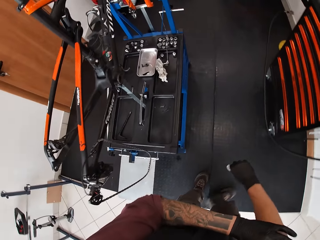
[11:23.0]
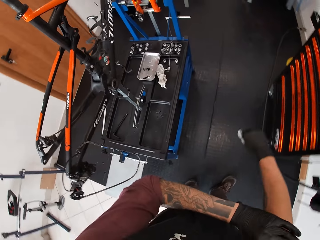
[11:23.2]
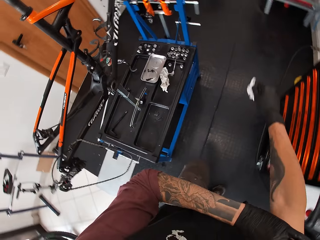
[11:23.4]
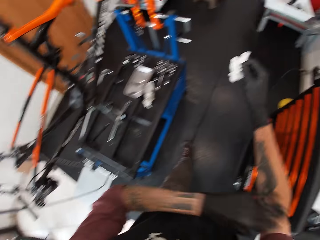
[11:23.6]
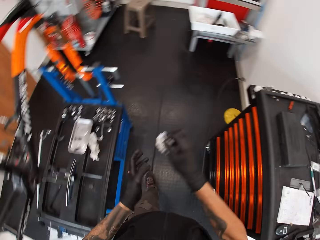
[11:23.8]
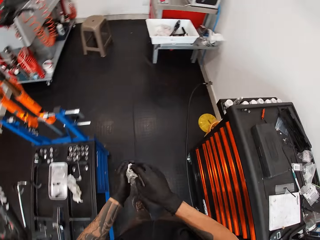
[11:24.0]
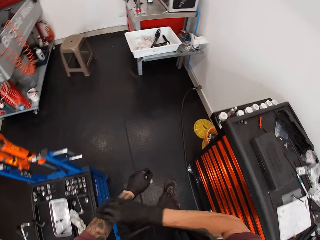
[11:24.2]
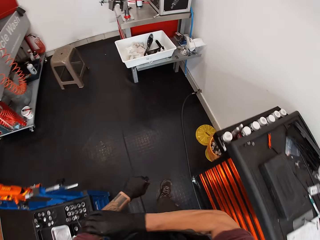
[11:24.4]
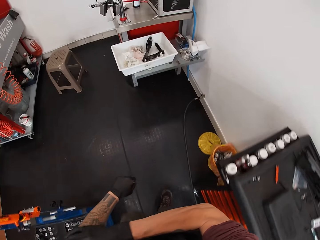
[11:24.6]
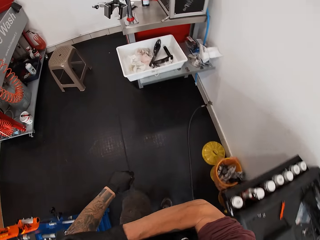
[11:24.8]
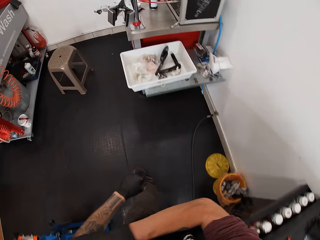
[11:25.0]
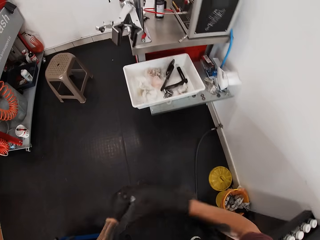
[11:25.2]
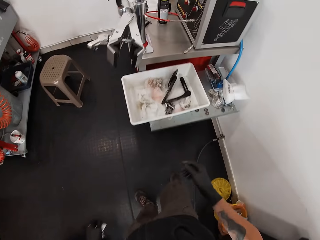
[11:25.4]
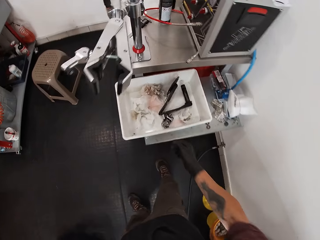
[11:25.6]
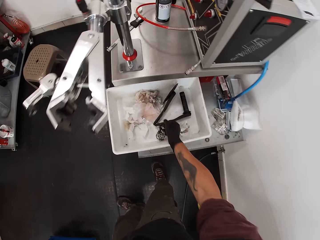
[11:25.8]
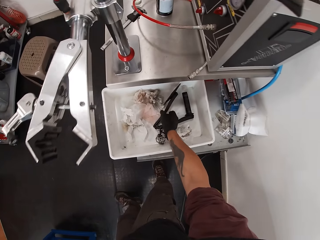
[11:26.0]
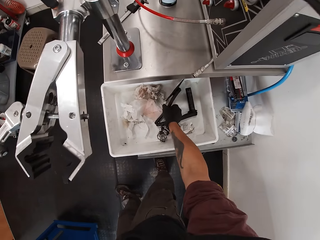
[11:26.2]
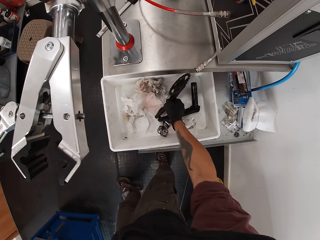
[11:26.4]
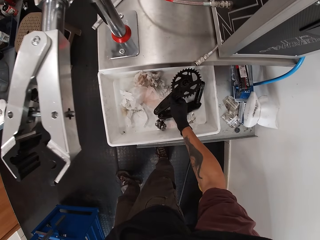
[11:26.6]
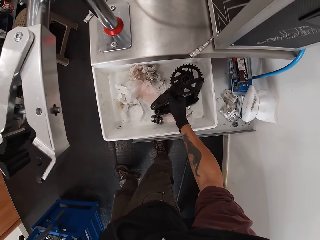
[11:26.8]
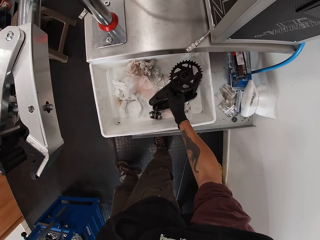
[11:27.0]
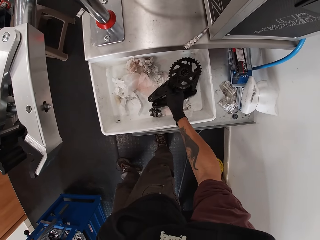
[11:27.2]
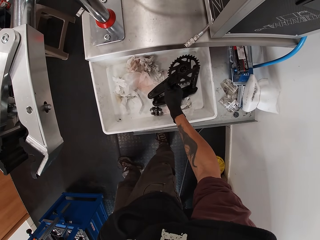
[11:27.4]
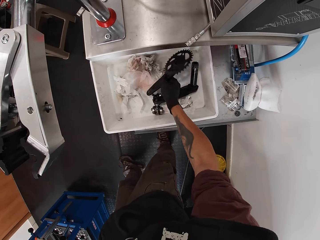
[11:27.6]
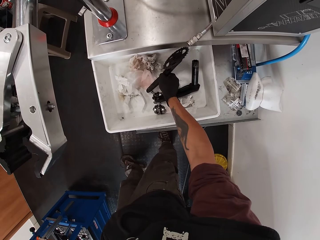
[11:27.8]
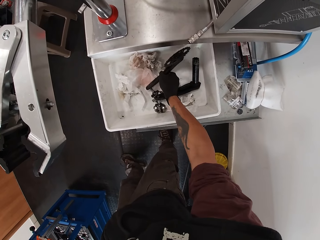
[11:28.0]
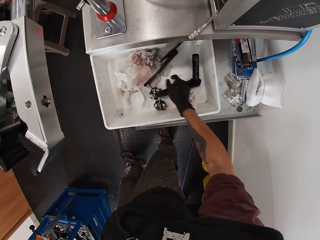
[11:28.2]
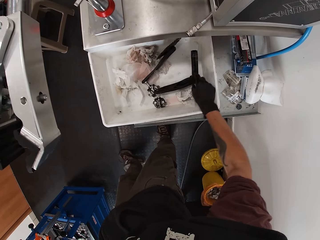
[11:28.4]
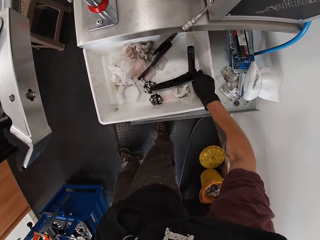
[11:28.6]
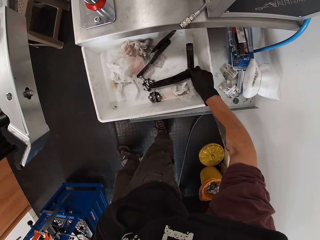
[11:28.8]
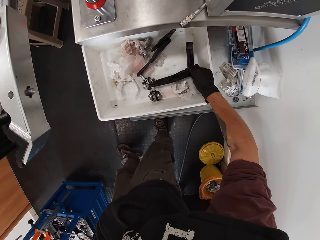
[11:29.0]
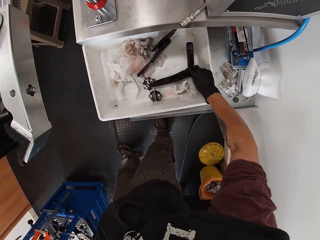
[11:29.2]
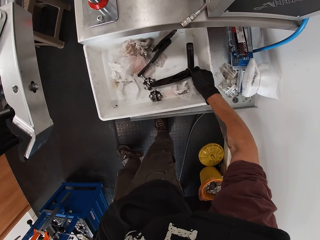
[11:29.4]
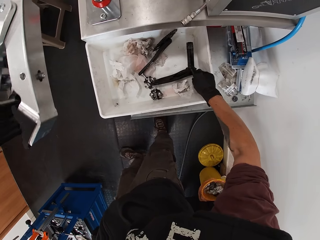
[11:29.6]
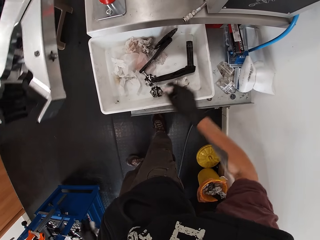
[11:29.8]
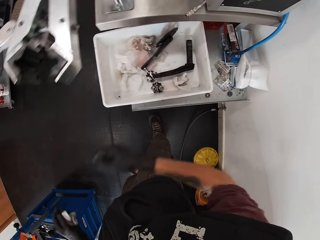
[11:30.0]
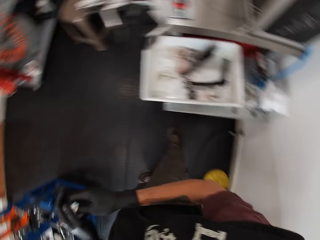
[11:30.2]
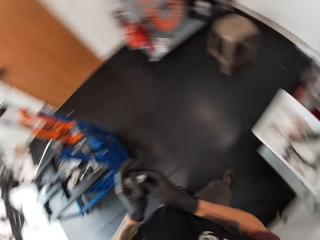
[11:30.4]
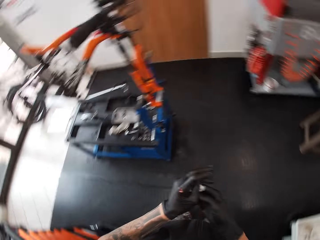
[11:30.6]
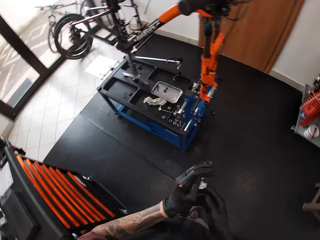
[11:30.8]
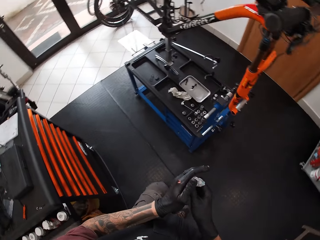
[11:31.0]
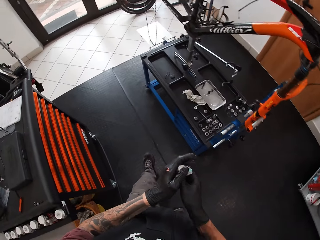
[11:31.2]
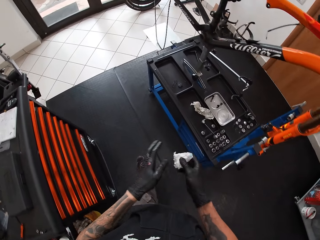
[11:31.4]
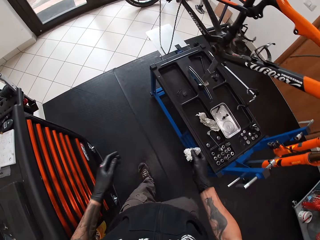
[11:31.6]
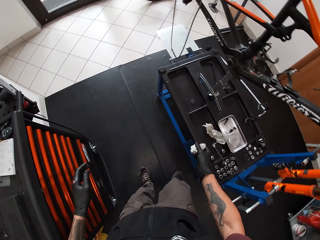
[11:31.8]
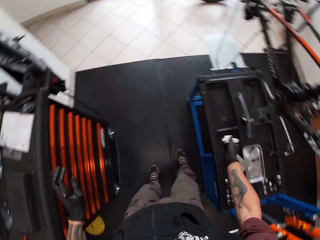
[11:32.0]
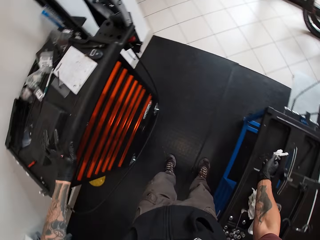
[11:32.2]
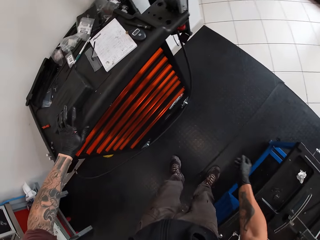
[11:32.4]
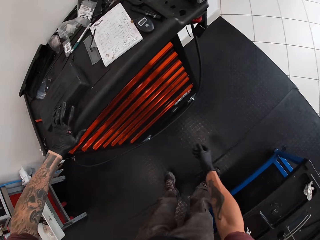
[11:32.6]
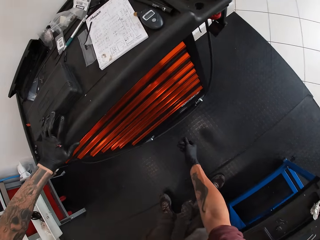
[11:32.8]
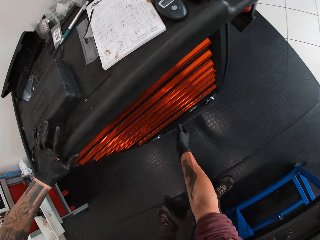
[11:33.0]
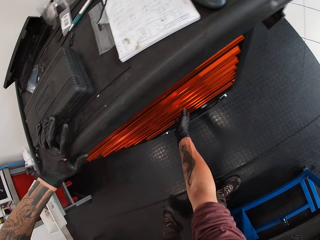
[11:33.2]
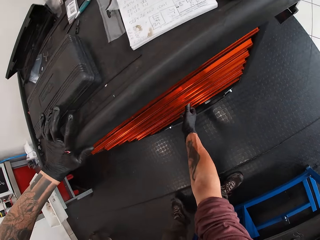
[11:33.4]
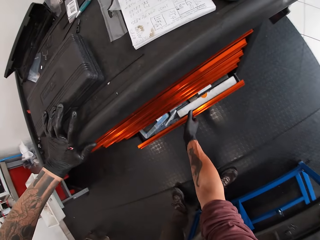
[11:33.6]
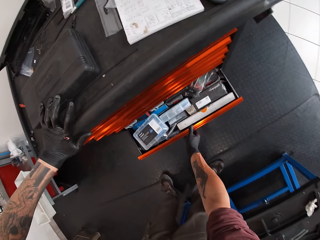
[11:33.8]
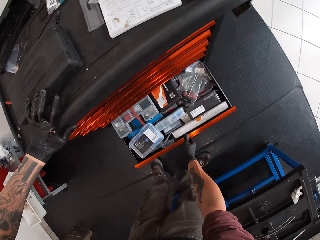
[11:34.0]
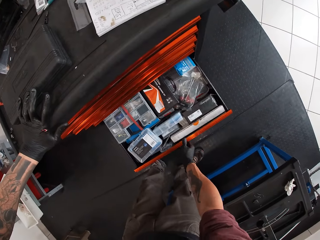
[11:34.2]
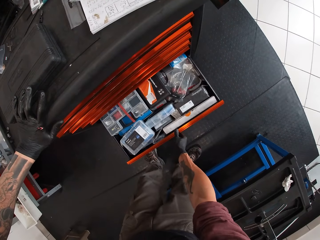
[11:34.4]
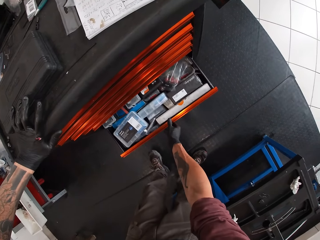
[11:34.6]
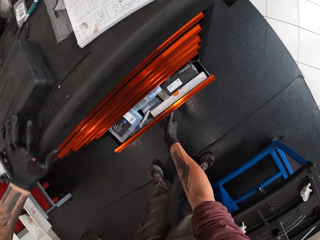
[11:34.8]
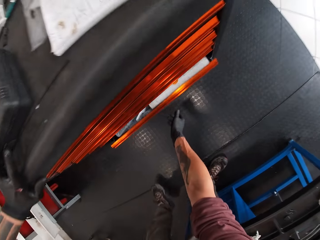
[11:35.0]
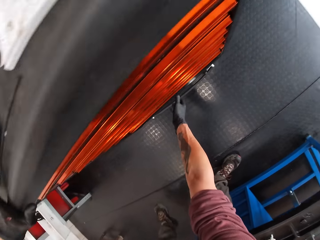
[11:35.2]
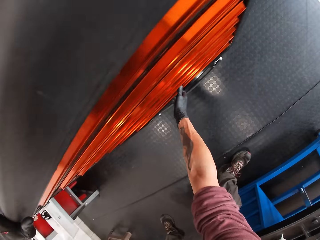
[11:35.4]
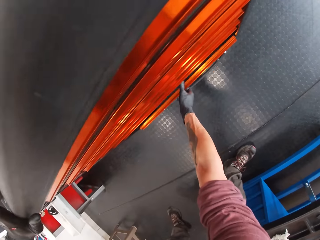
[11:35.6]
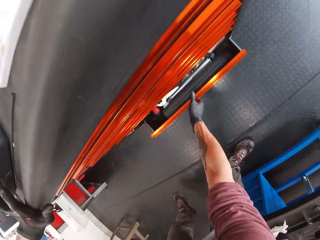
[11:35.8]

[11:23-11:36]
The camera wearer moves his shirt arms upwards. He holds the chain ring on the table. He touches the bicycle pedals in the container with his right hand. He stares at the chain ring on the table. He leaves the chain ring on the table. He touches the crank arm on the table. He looks around the garage and walks around the garage. He drops the tissue paper in the tool box with his right hand. He opens a drawer with his right hand. He closes the drawer with his right hand. He opens another drawer with his right hand.

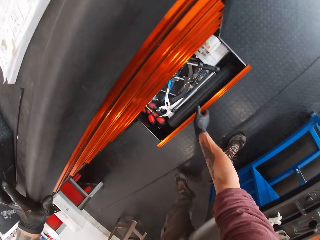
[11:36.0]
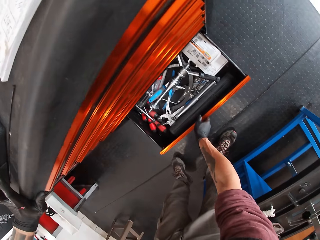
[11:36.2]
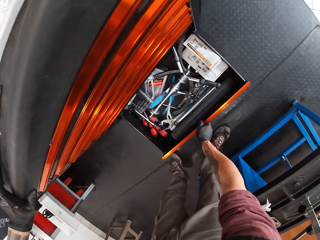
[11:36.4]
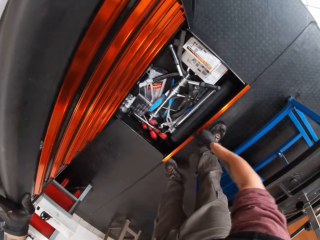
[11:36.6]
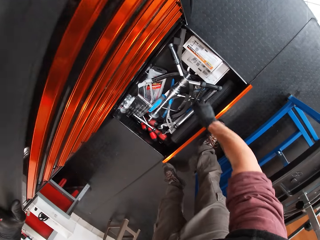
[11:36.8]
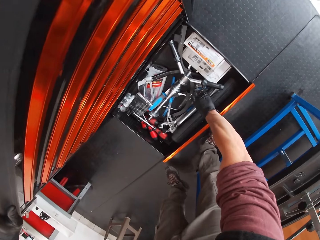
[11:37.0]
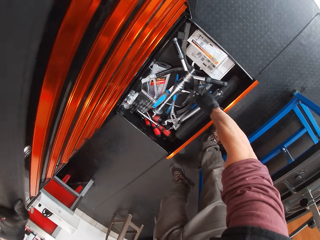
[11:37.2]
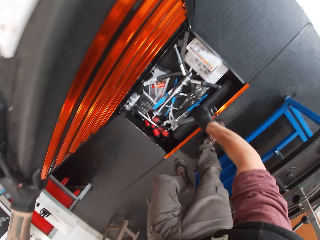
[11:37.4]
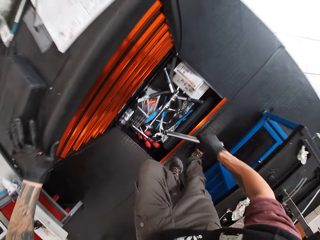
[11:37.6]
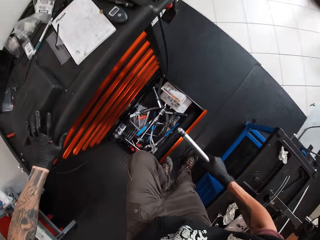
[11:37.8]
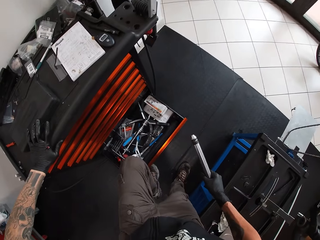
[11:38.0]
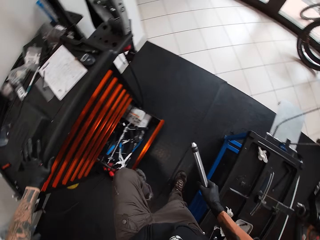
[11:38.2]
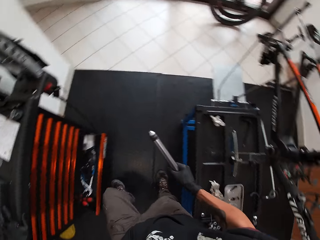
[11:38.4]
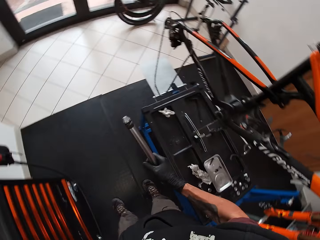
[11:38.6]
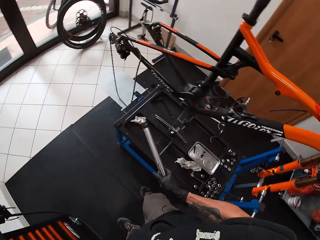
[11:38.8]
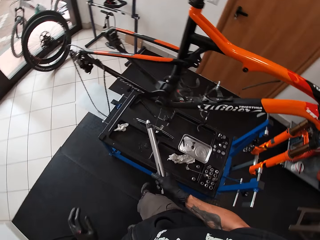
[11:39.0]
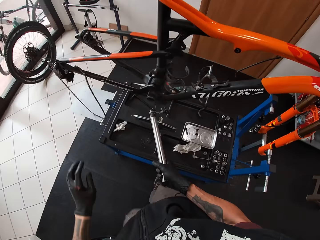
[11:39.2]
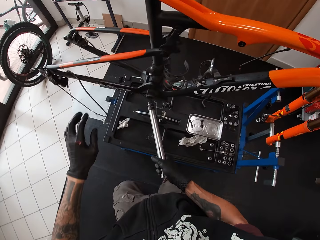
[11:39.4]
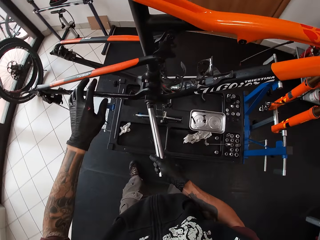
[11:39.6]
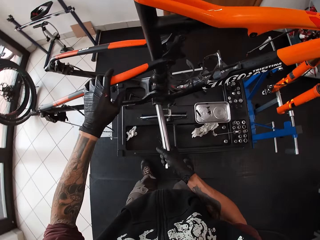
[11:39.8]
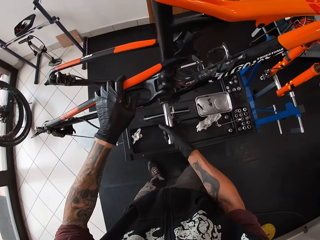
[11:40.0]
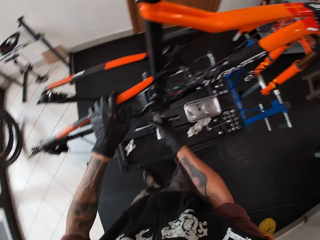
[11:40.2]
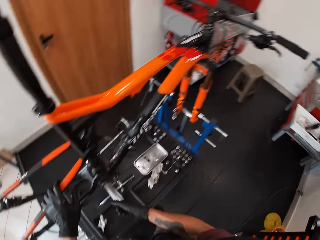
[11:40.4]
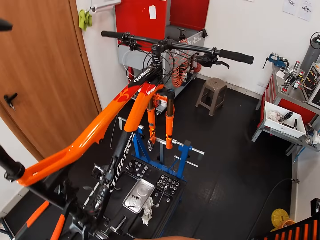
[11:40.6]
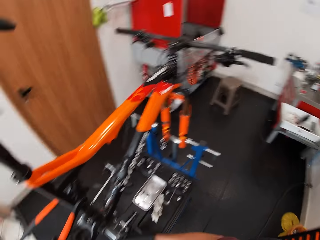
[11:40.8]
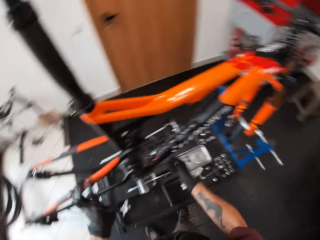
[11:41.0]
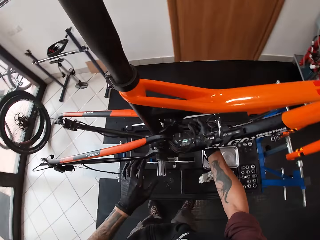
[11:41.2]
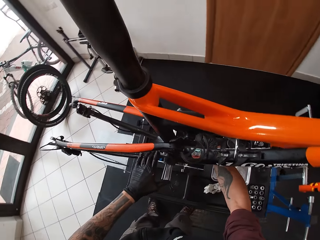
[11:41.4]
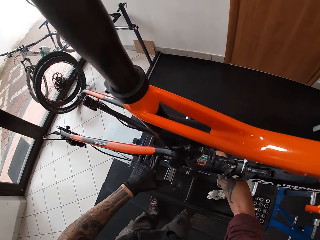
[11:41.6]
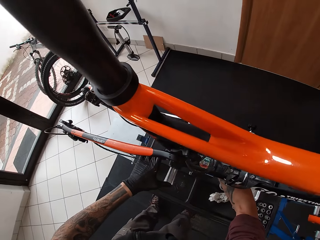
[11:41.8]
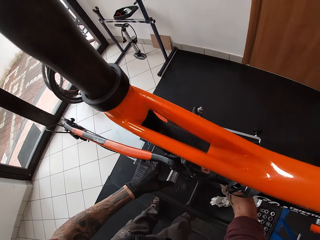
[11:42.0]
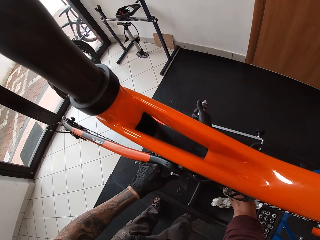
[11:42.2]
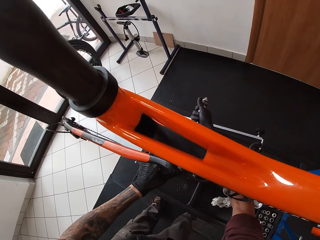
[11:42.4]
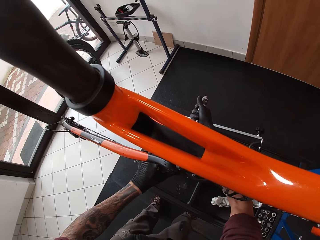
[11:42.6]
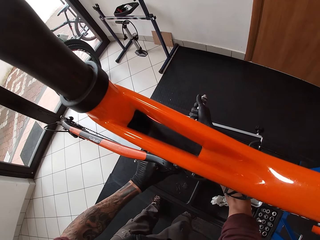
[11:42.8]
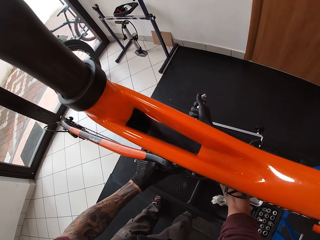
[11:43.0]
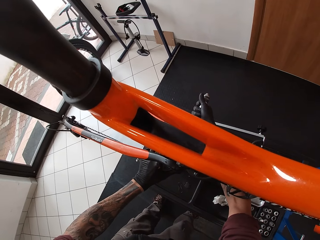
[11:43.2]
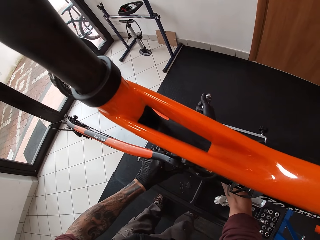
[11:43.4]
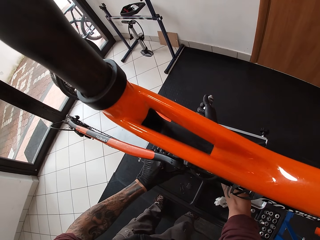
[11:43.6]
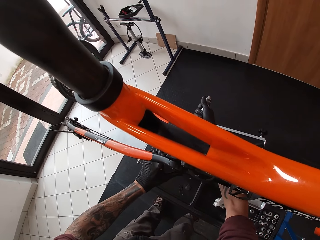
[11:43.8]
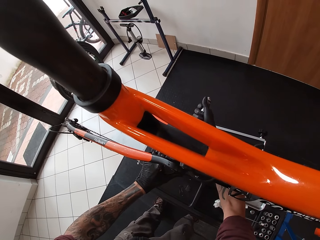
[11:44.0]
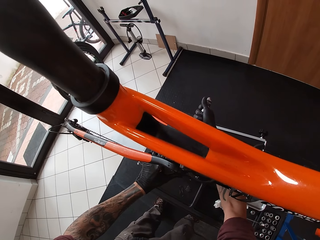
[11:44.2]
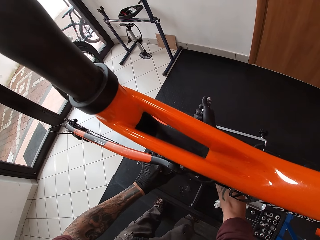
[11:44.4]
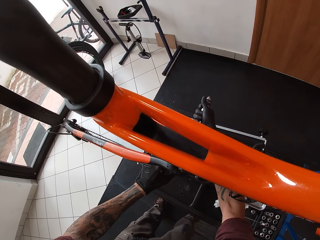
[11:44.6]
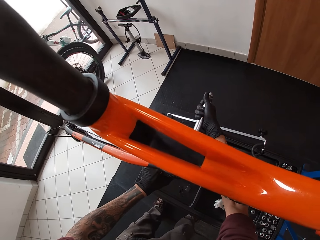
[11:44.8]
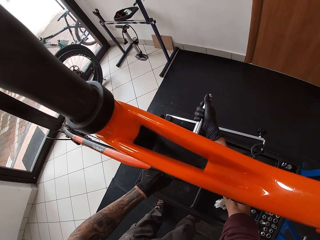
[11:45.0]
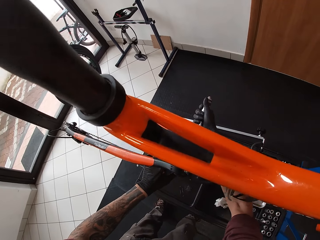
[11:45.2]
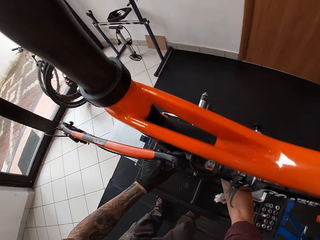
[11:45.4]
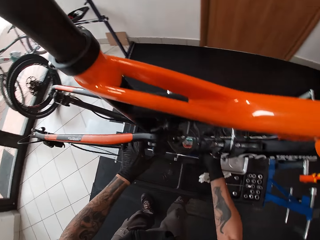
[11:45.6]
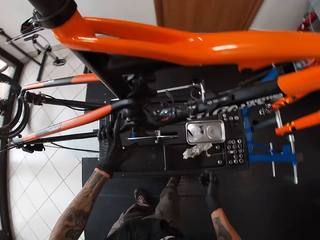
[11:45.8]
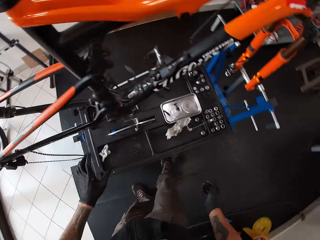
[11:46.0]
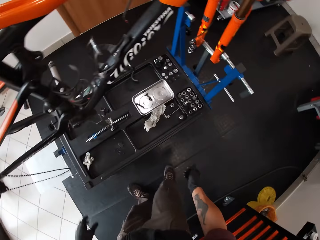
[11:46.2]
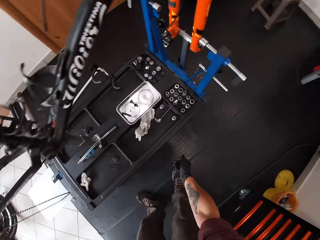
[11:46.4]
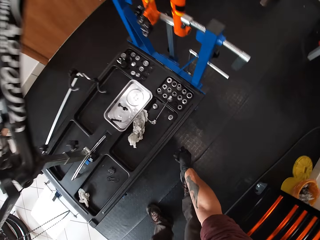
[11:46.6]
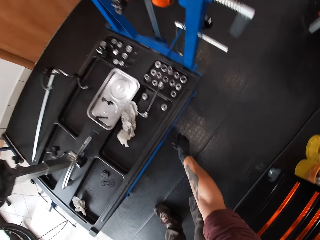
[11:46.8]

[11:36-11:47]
The camera wearer picks up a metal rod from the drawer with his right hand. He closes the drawer with his left leg. He looks around the garage. He puts the metal rod in the bicycle pedal socket with his right hand. He looks around the garage. He adjusts the metal rod in the bicycle pedal socket with both his hands. He looks around the garage.
